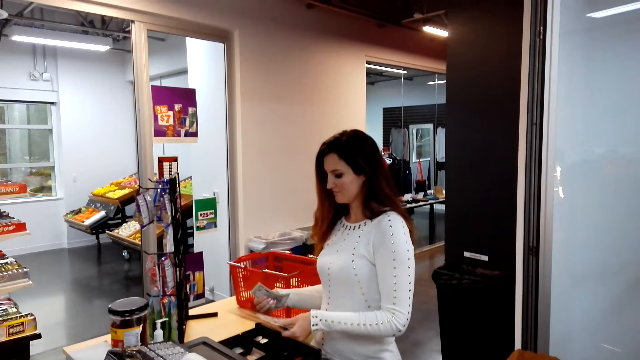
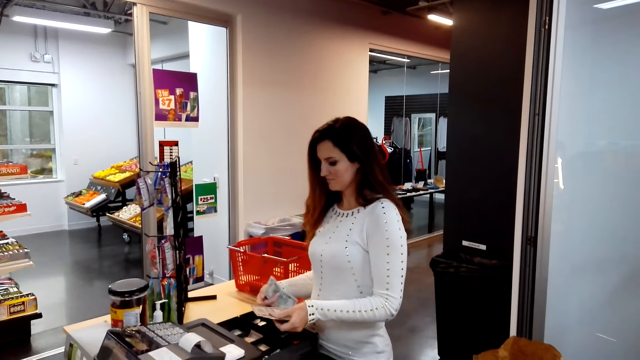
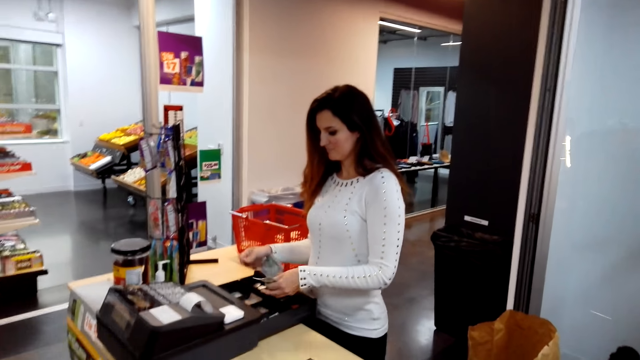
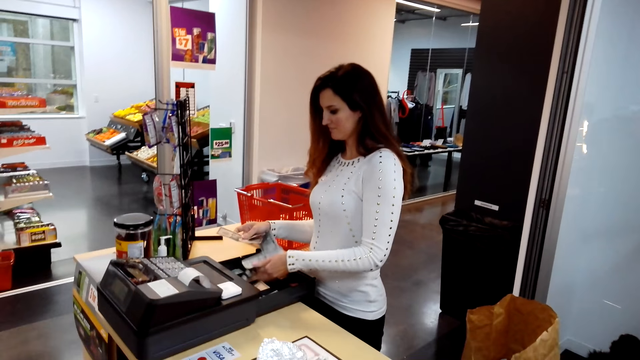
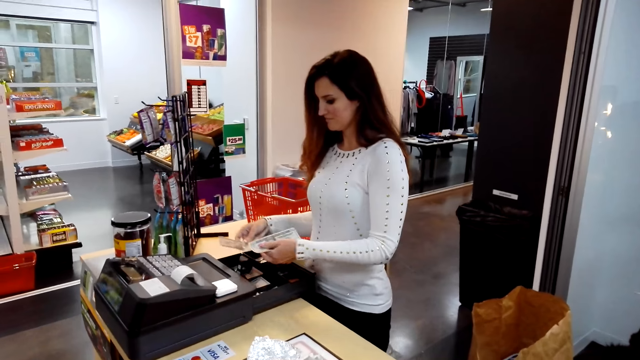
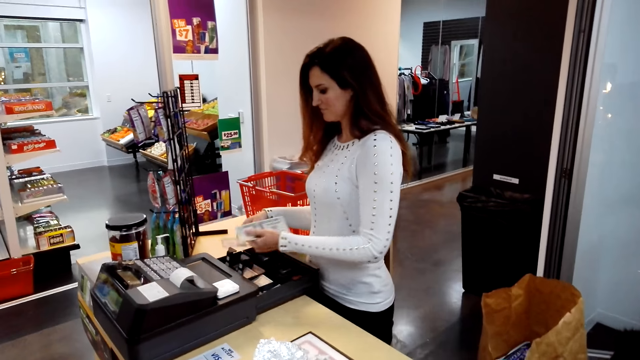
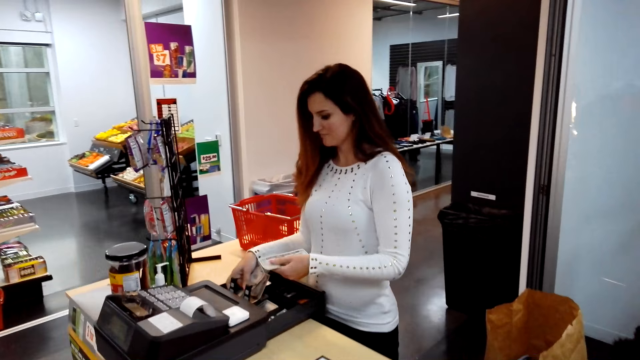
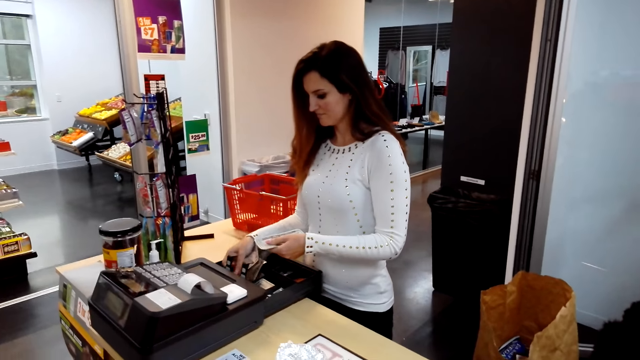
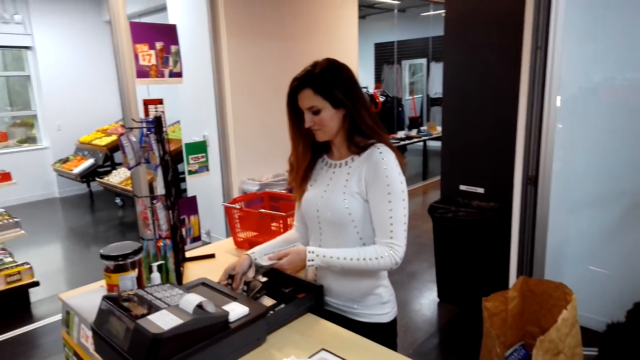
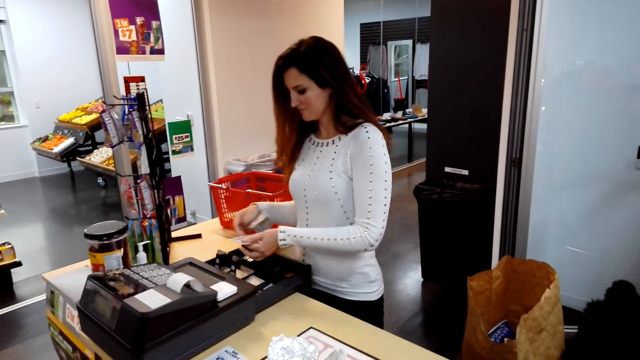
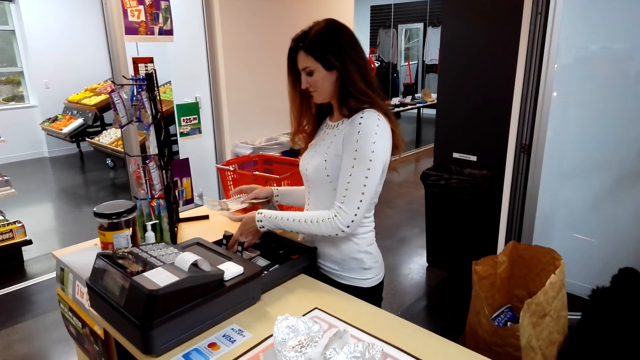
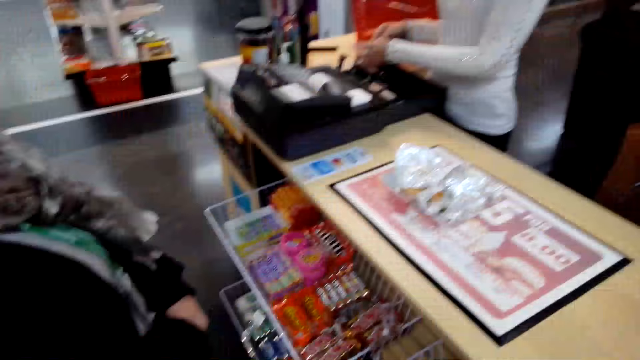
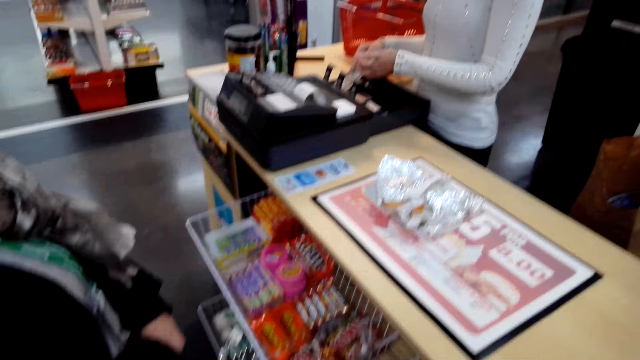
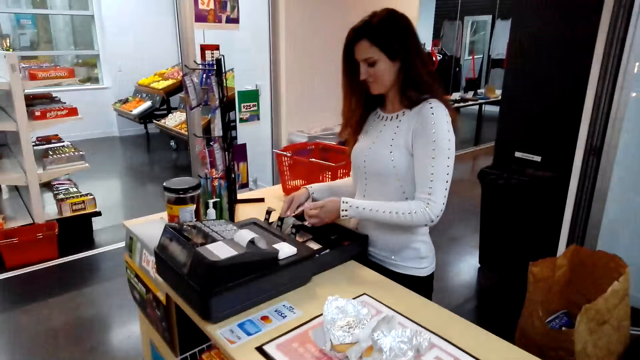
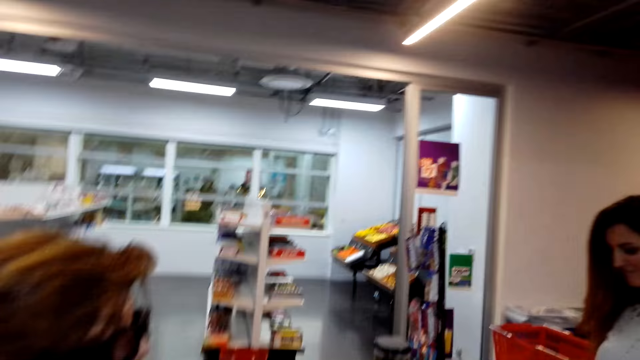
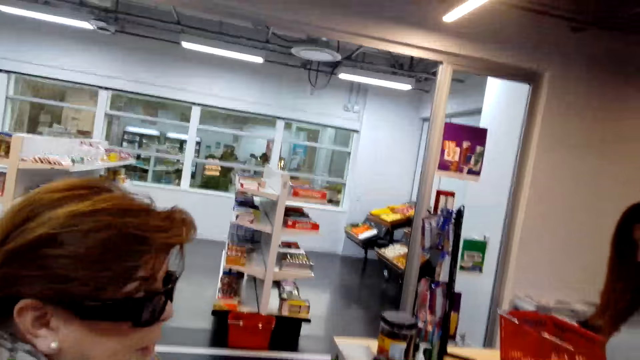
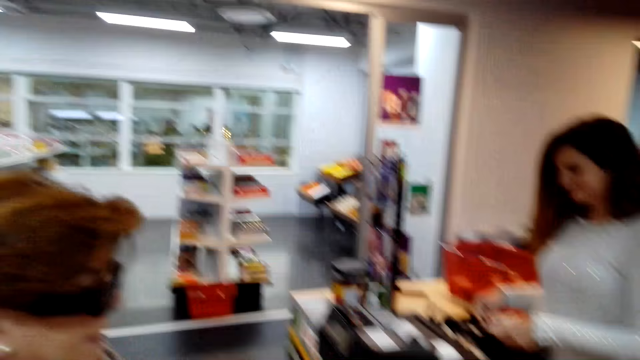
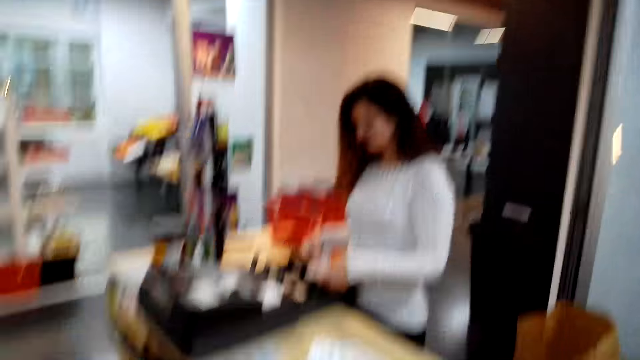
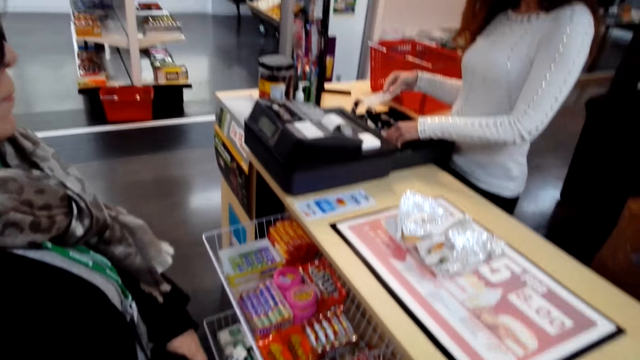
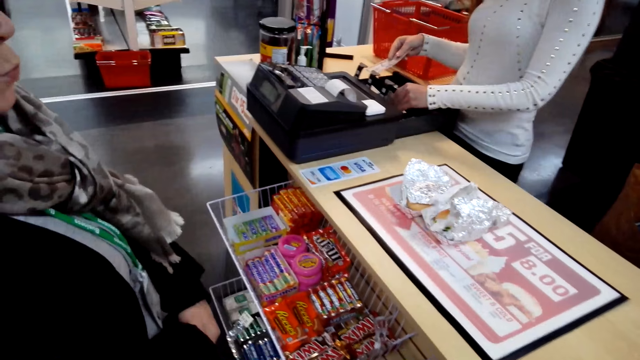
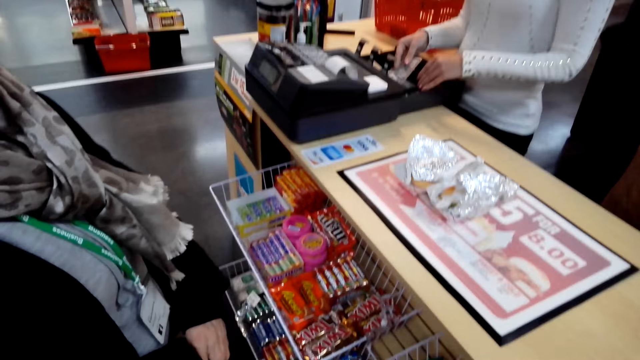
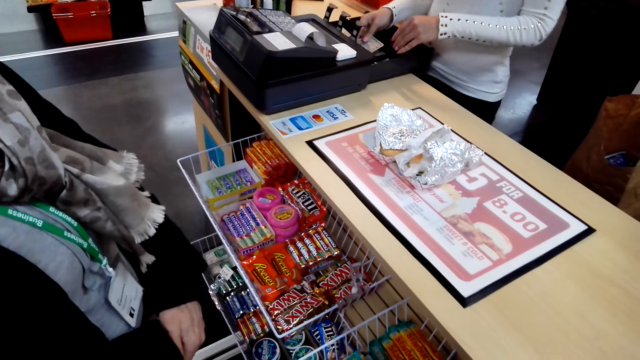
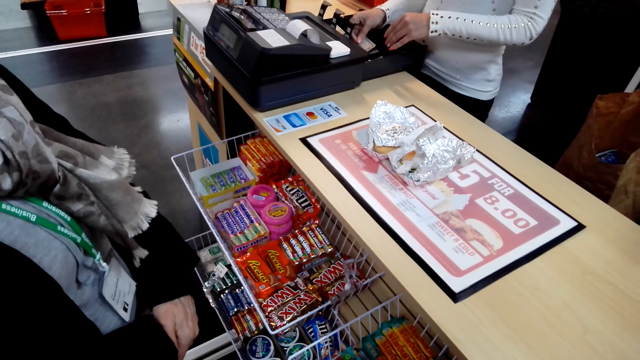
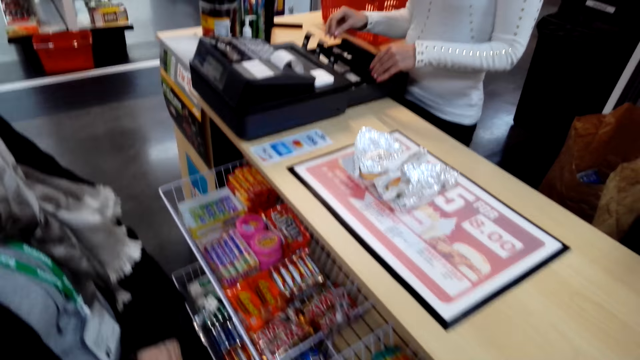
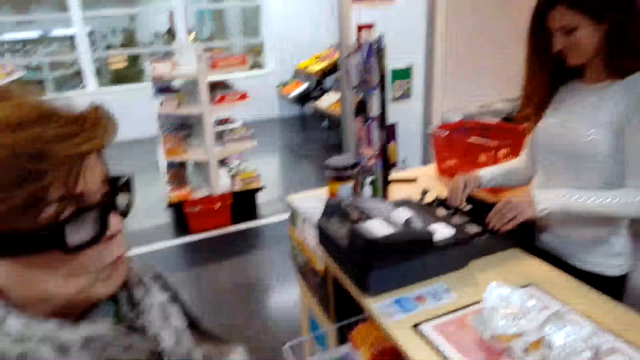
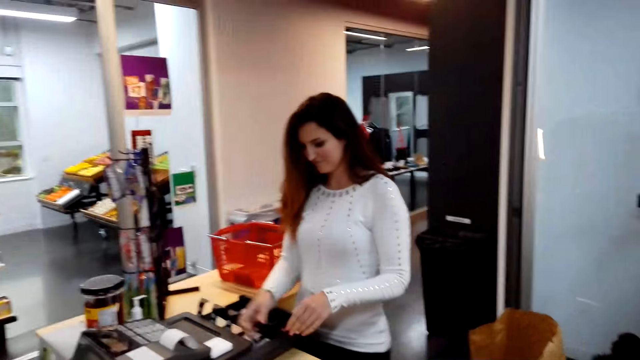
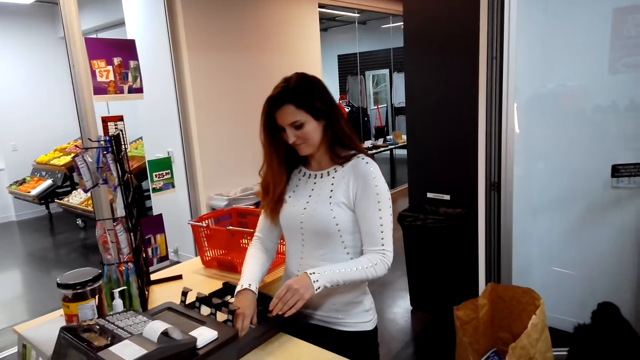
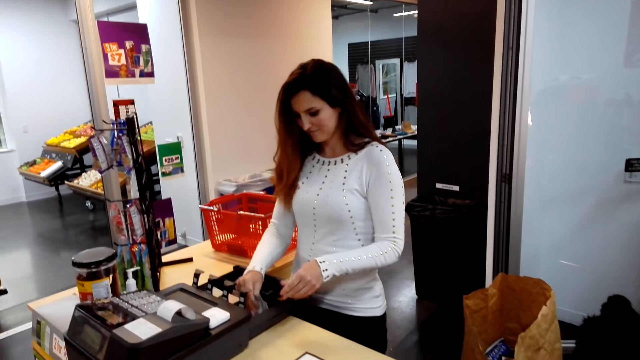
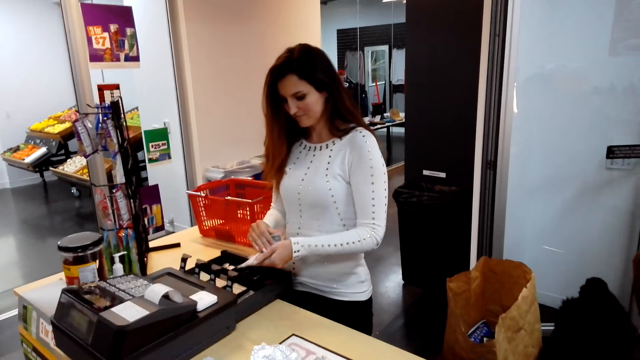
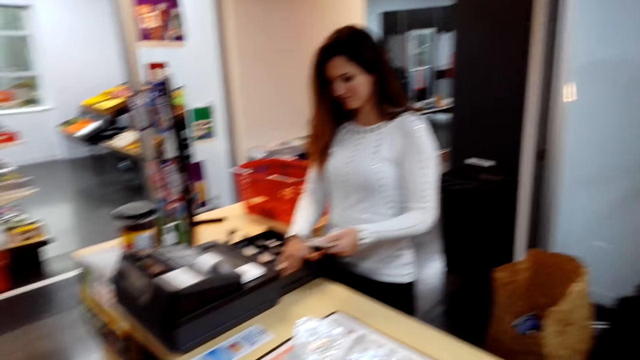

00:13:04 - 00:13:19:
A woman counts the money. A cashier puts the money in the cash tray. The camera wearer converses with another woman and the first woman. A lady talks with the camera wearer.

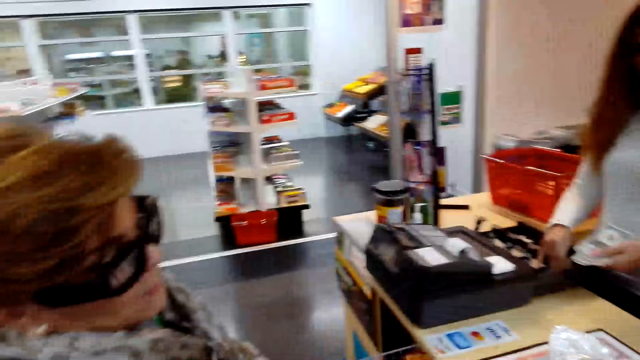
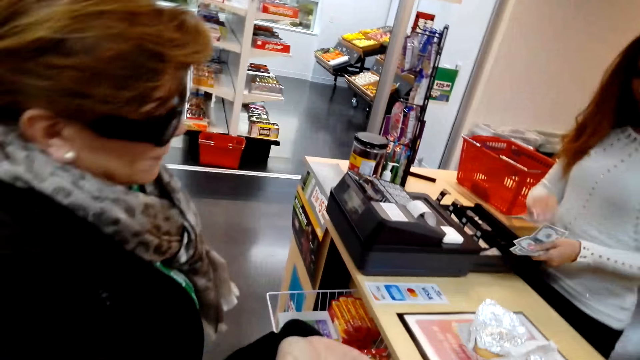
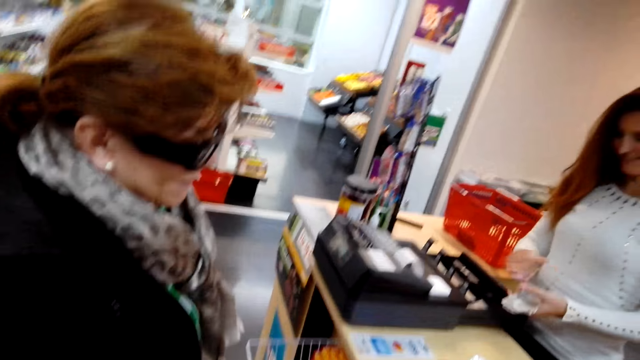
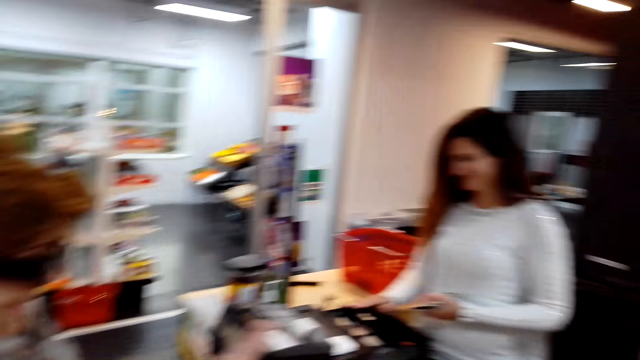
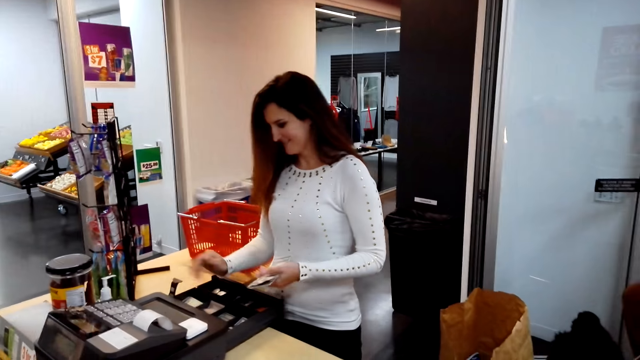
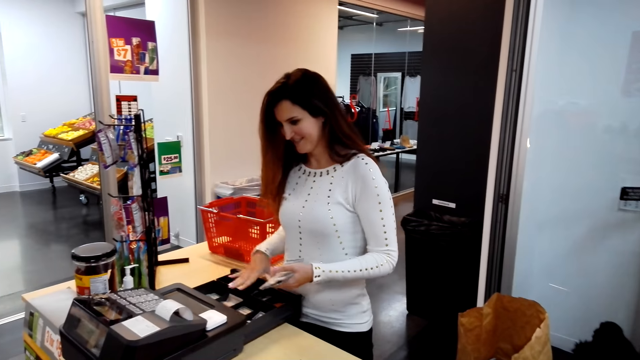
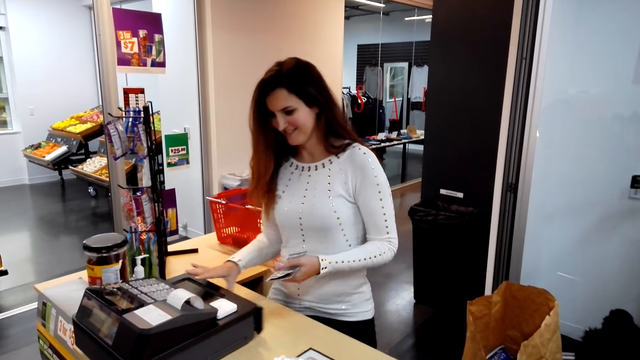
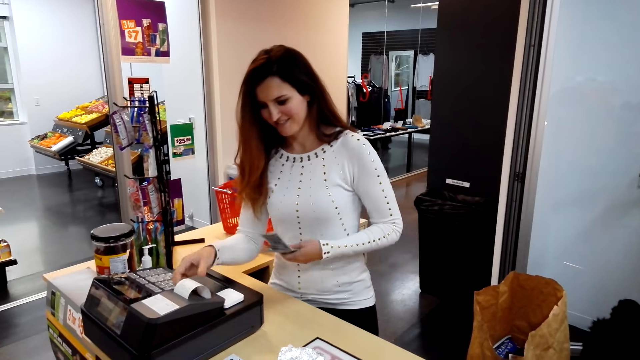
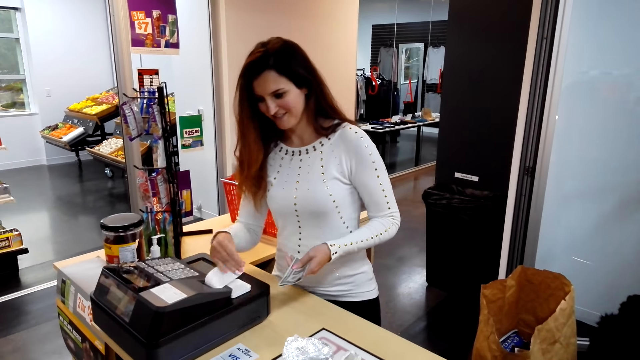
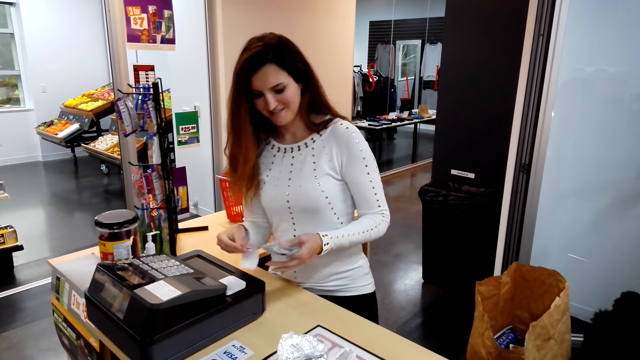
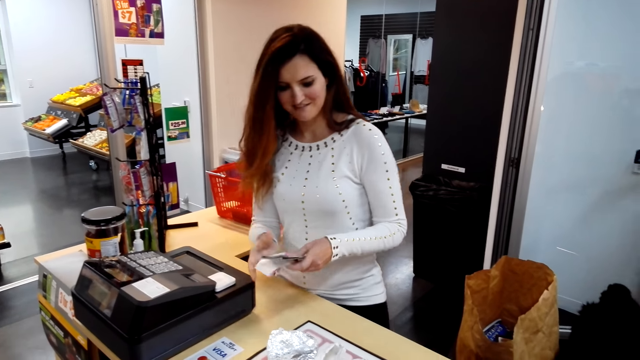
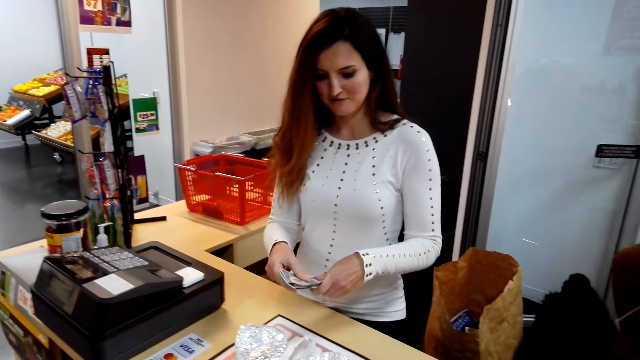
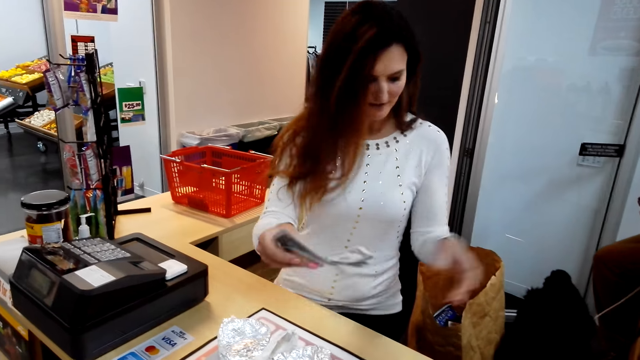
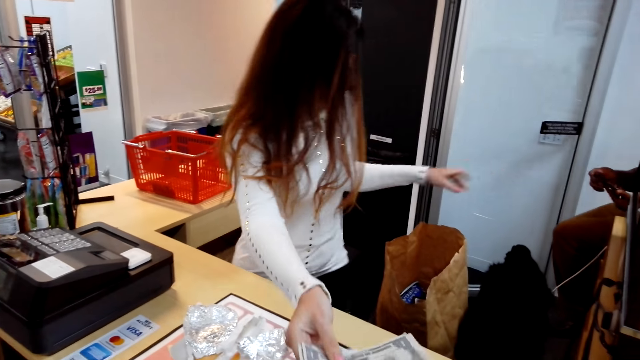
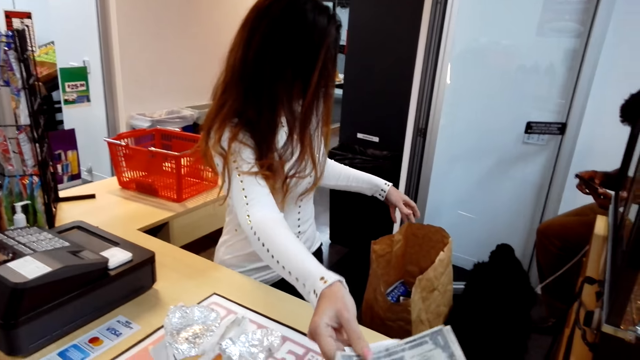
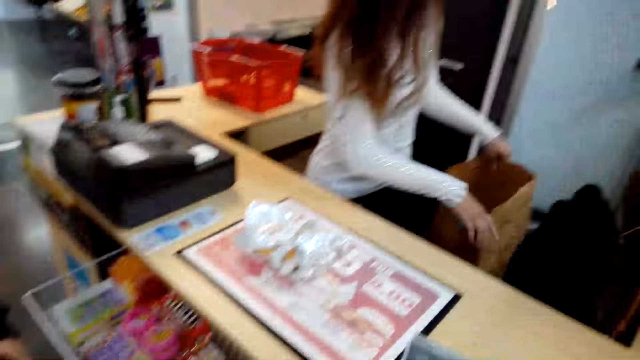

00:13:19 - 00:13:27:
The camera wearer looks around. A woman cuts the receipts. A cashier gives the camera wearer money.
